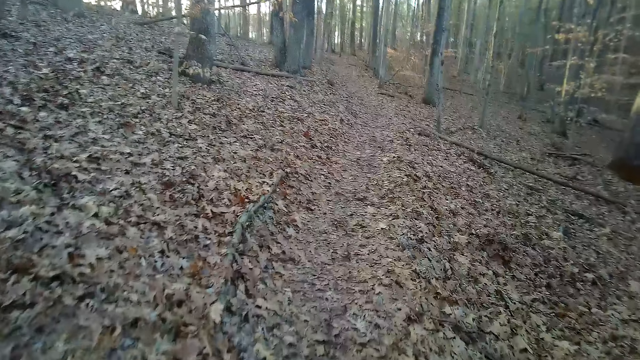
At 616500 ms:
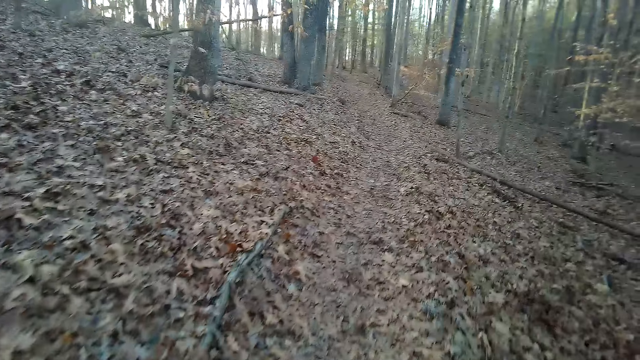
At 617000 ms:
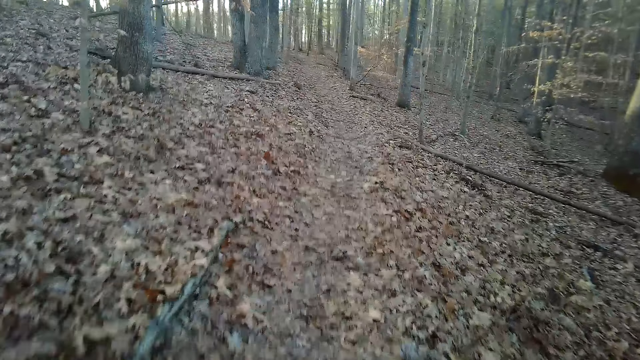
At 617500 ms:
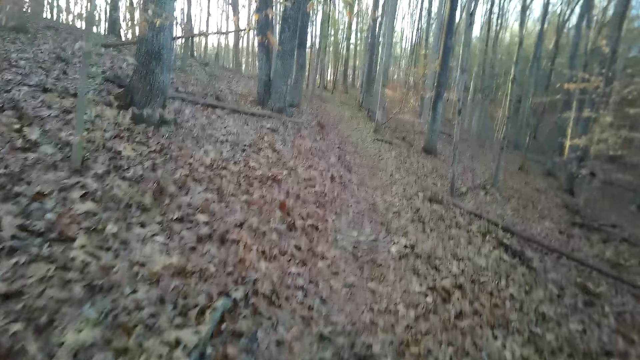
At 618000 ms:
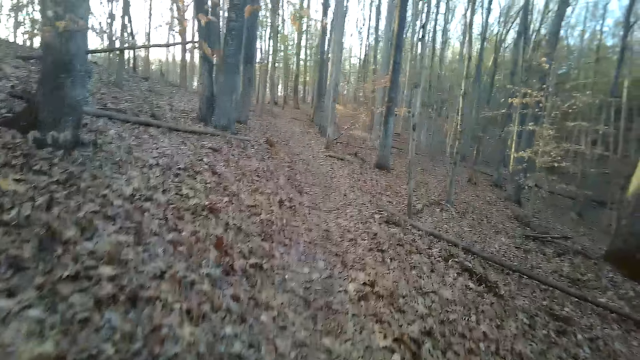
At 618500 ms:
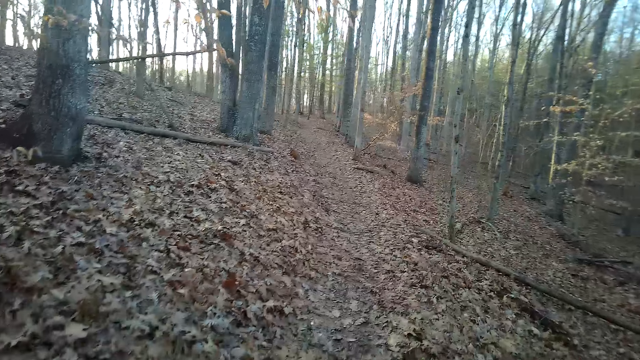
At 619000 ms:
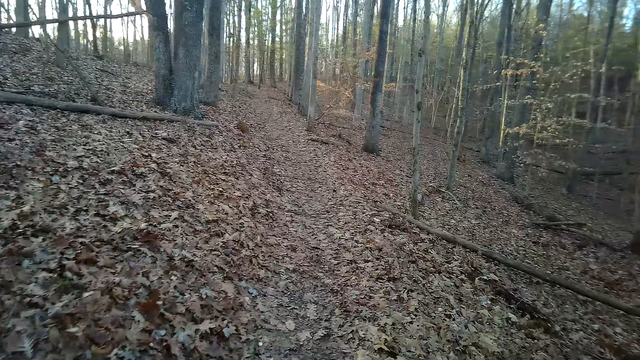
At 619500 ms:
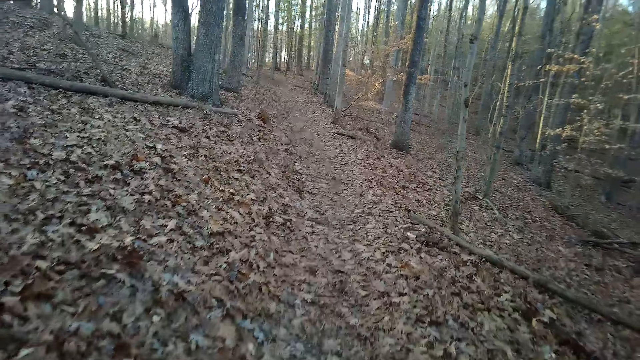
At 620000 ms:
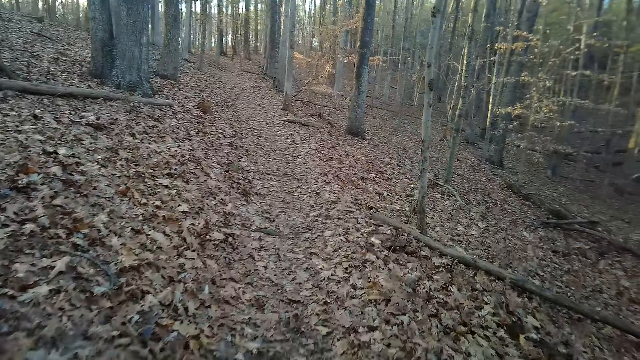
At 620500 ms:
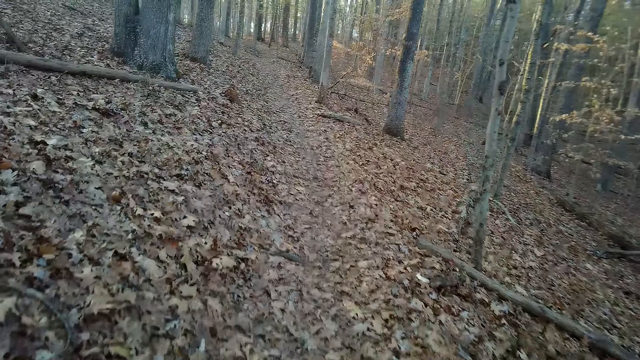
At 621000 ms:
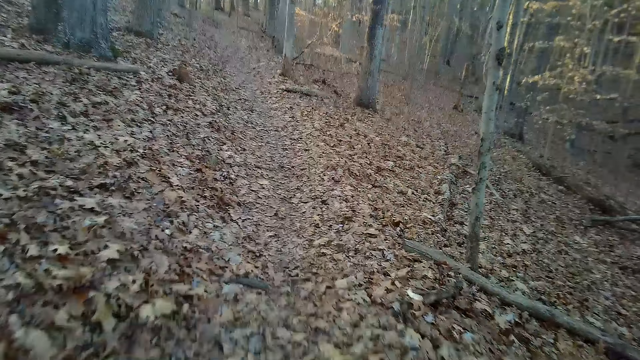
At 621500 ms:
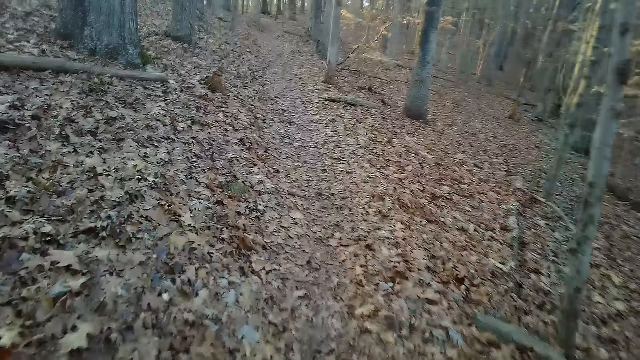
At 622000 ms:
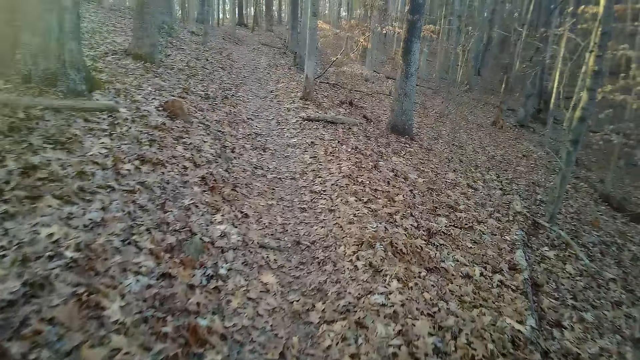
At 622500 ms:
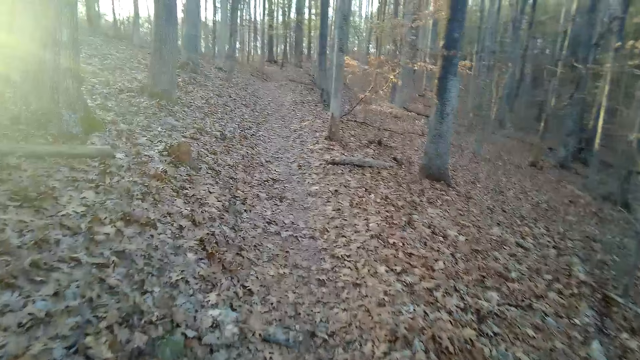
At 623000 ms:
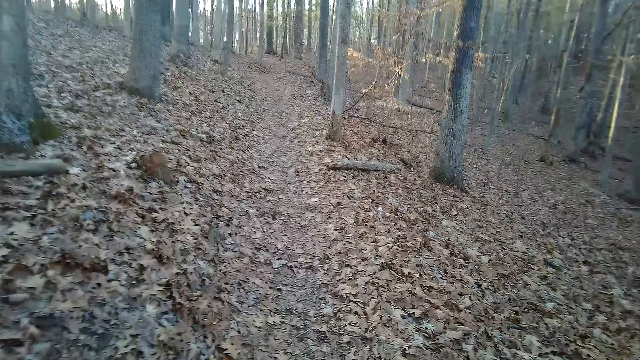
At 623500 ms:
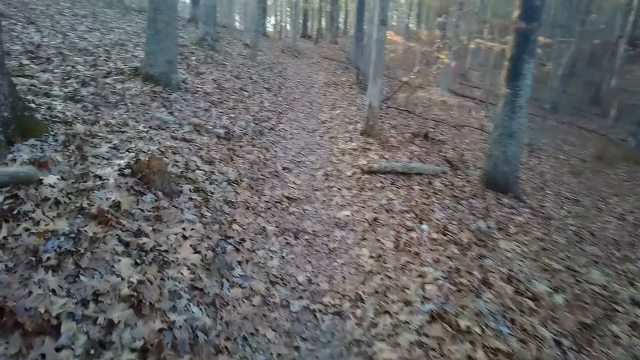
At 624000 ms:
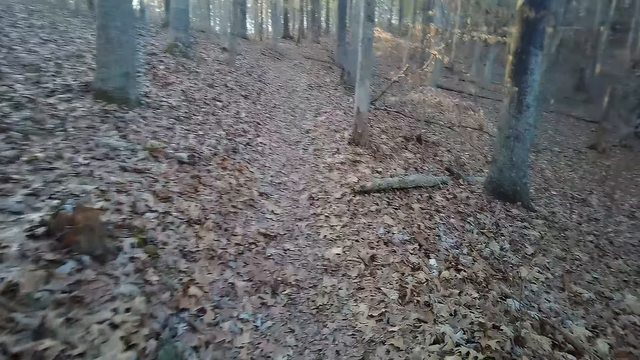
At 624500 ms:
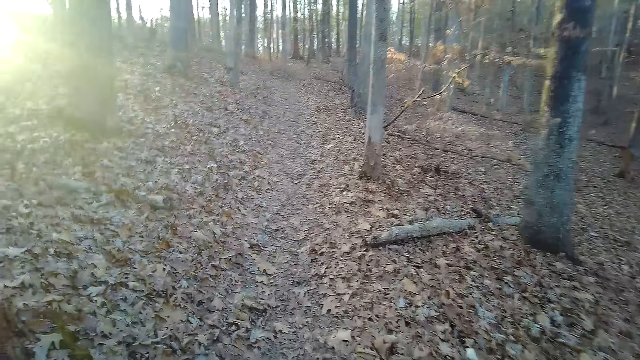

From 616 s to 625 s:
The camera wearer inhales.

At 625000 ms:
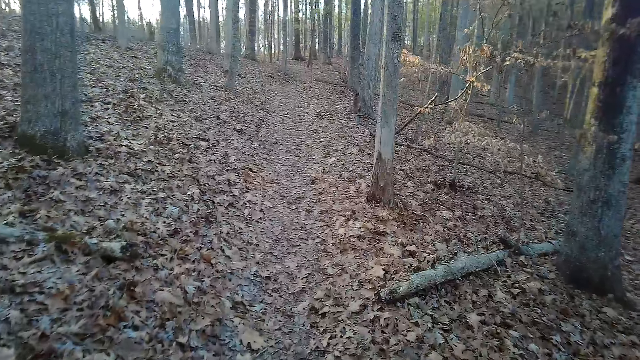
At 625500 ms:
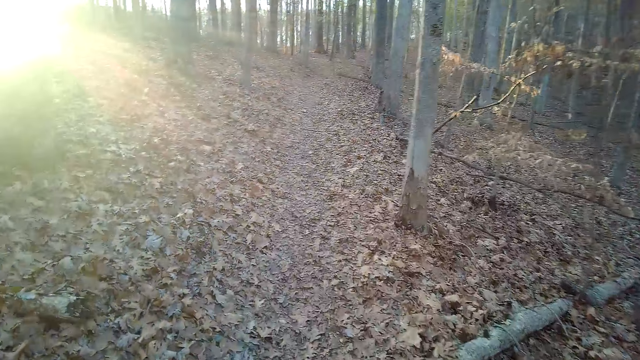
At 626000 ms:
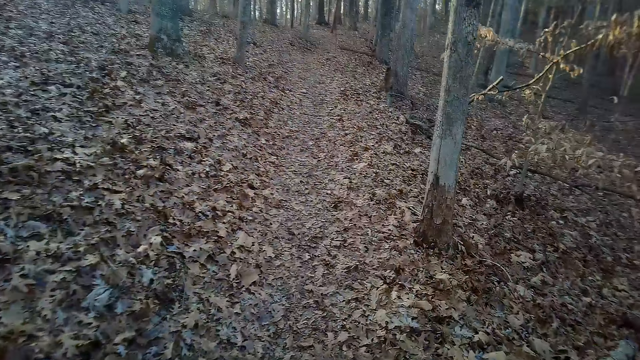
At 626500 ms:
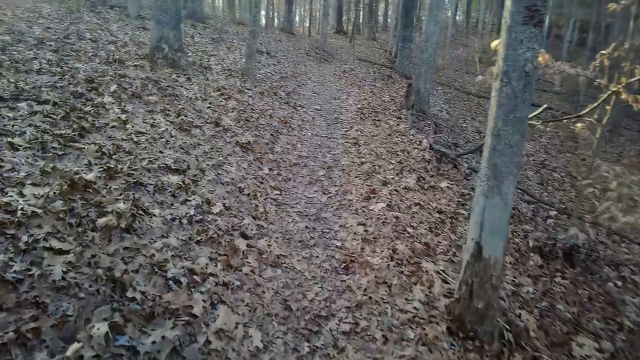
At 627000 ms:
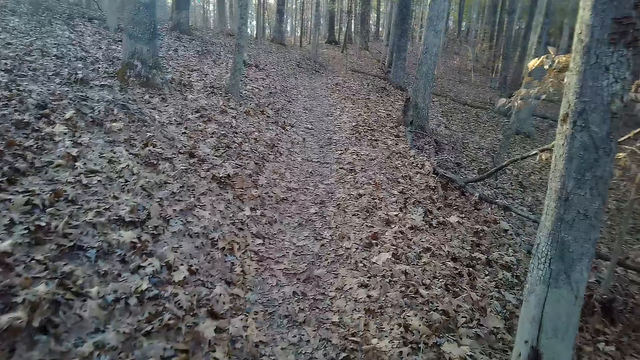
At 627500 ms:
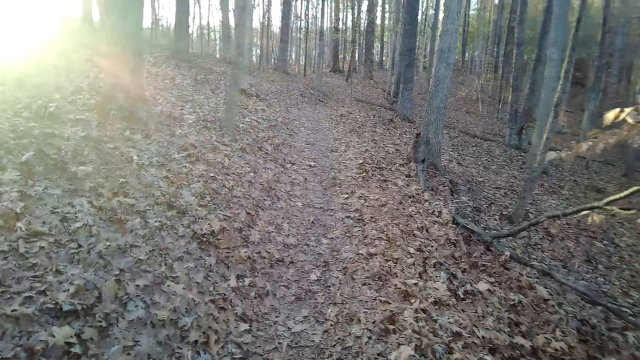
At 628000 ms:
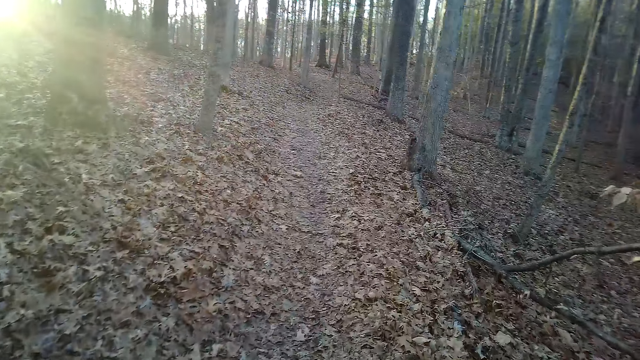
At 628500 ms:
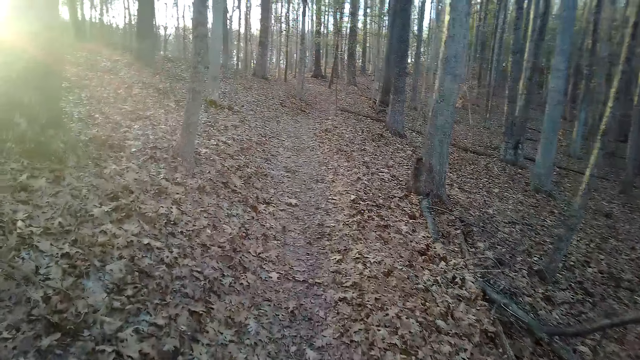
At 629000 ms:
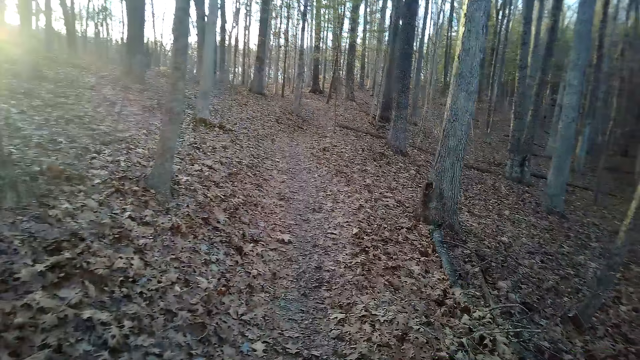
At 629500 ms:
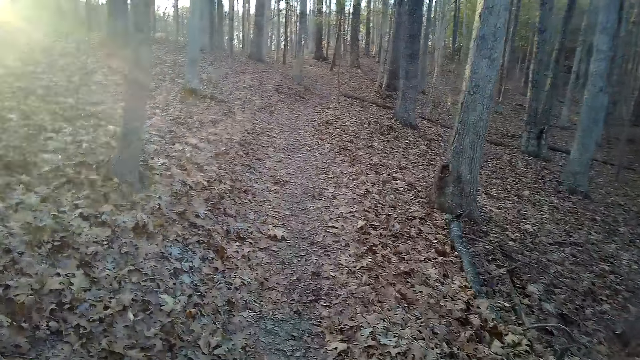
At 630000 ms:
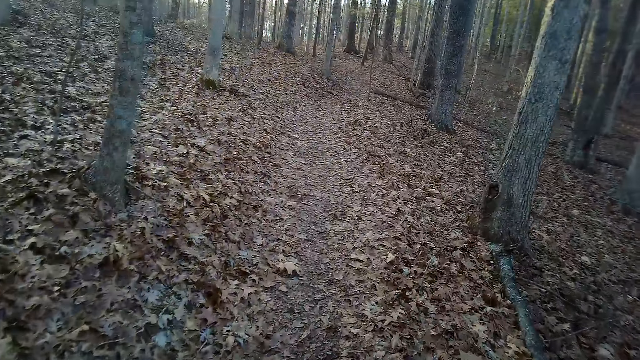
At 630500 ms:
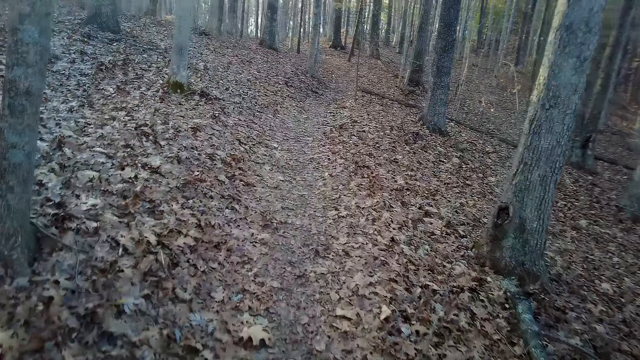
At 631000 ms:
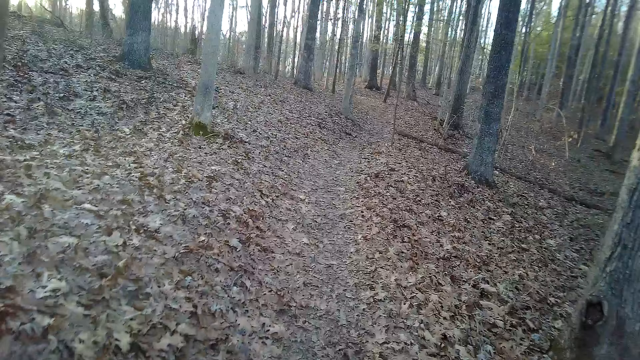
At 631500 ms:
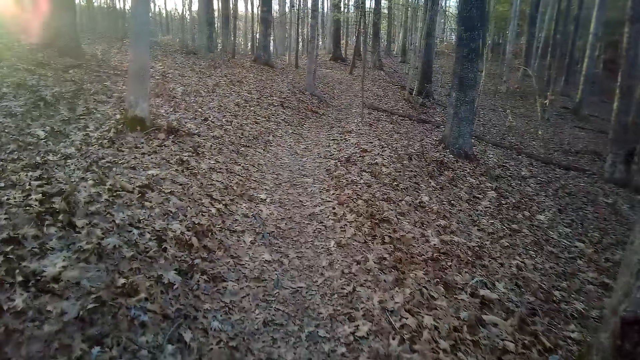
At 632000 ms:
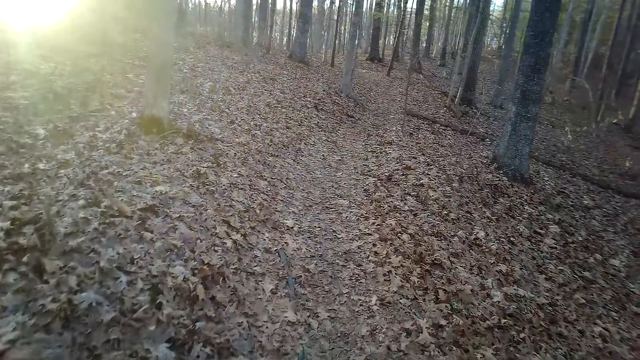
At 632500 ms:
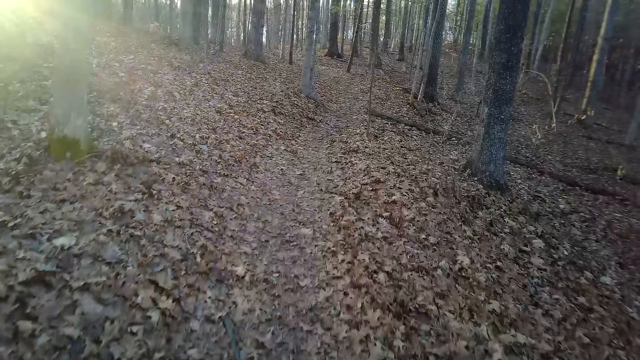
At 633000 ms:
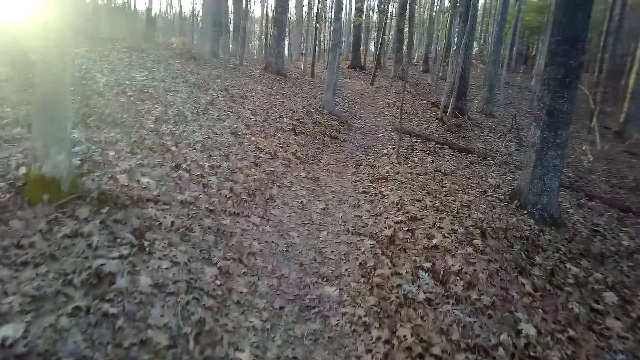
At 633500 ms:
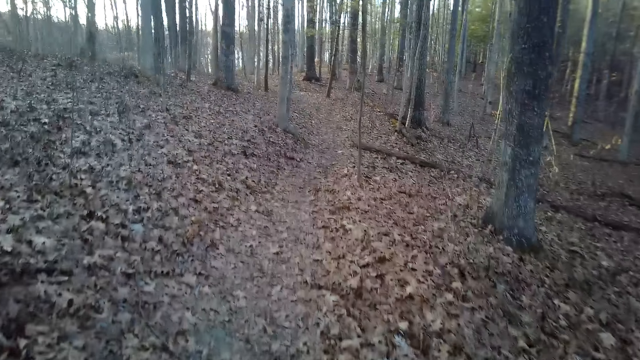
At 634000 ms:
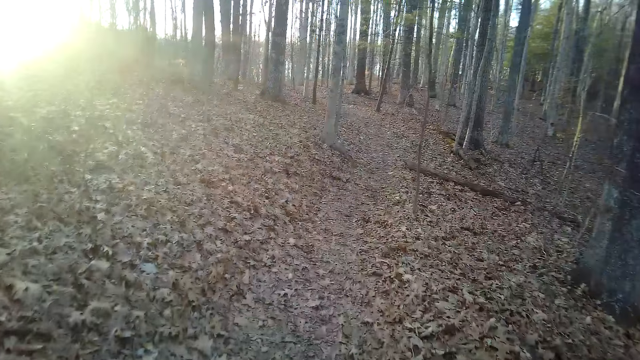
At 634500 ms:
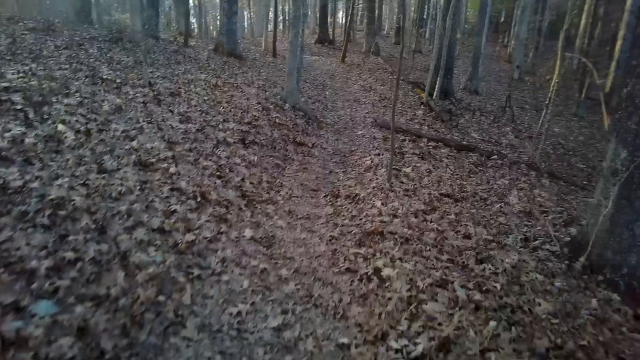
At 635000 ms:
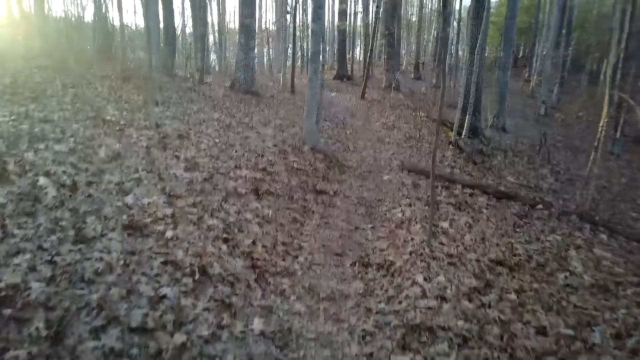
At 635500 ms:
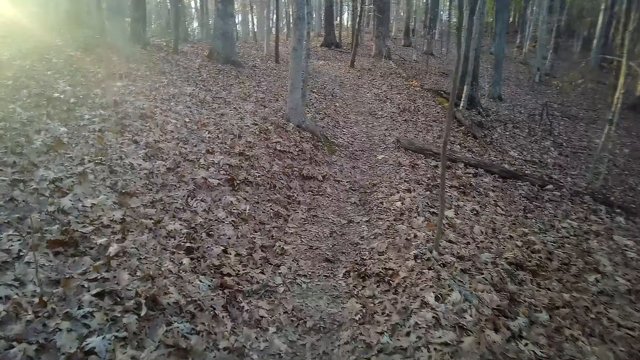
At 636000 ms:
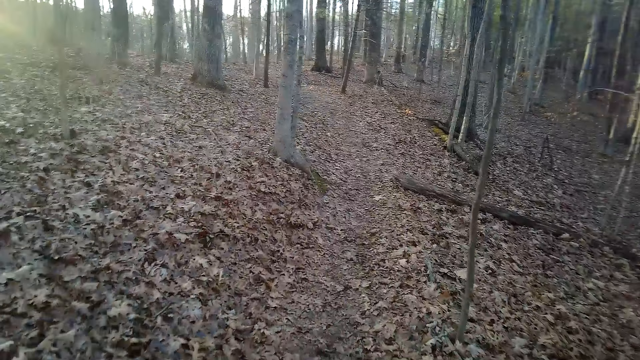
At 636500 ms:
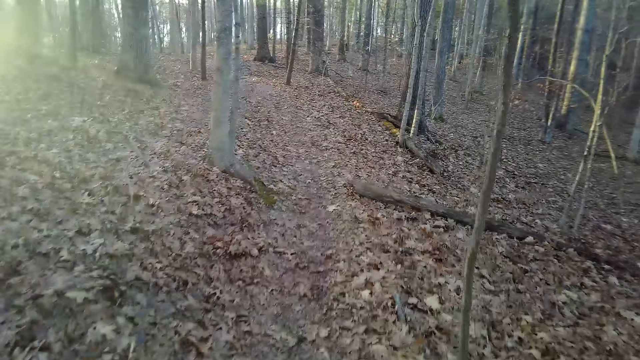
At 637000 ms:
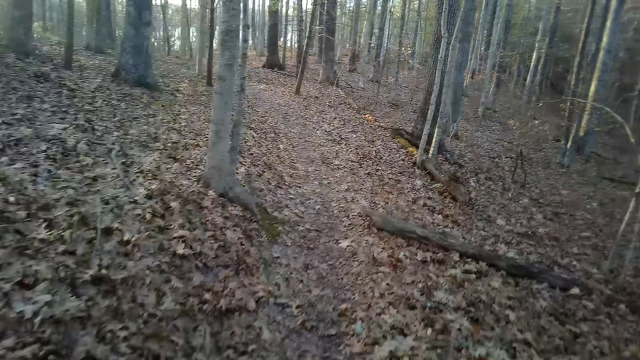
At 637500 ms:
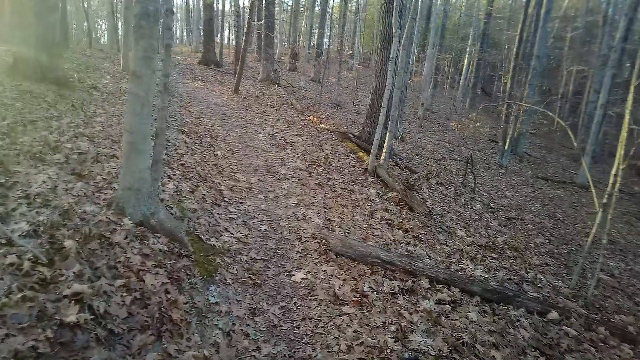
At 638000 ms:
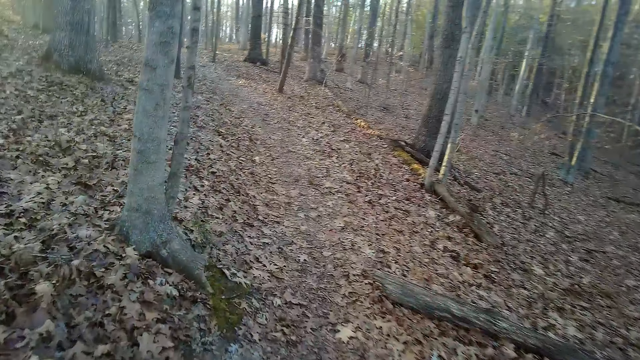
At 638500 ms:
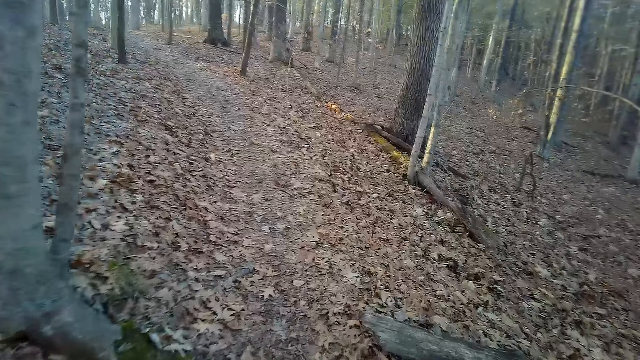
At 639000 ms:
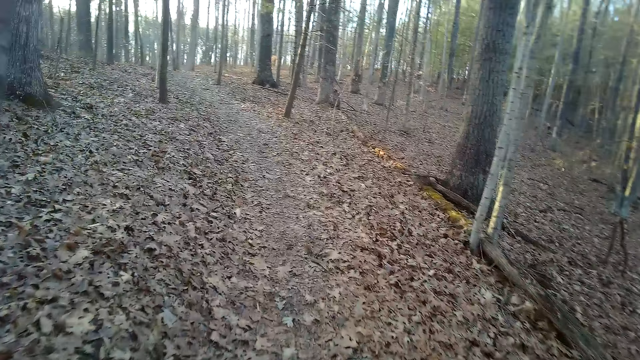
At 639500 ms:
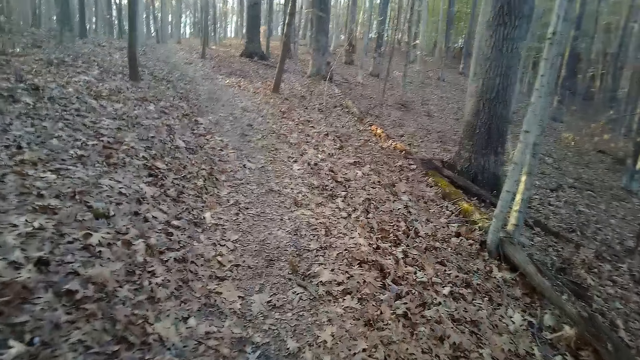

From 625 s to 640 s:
The camera wearer walks down the forest. They cough.
